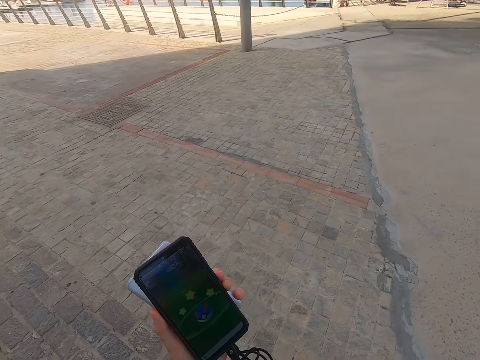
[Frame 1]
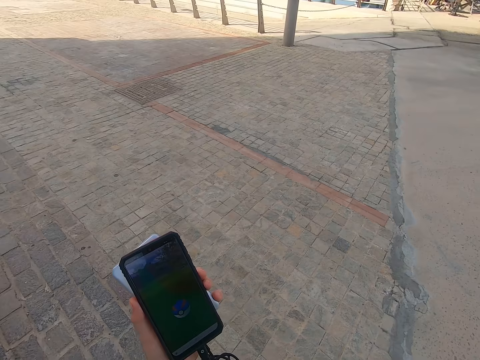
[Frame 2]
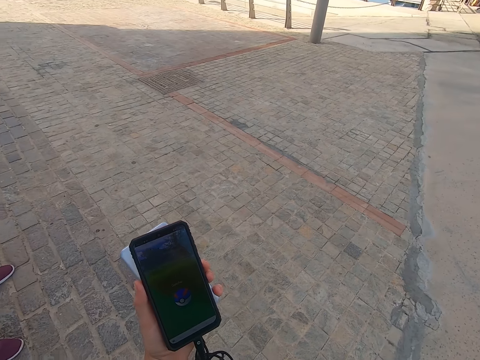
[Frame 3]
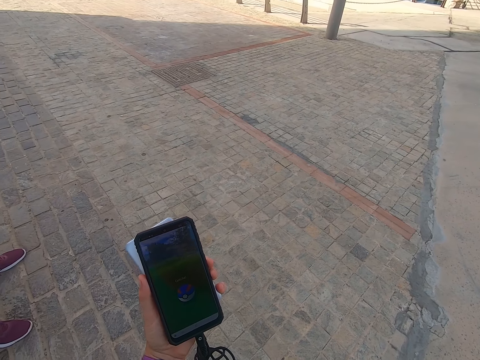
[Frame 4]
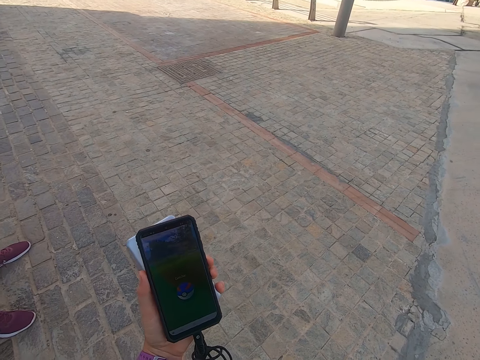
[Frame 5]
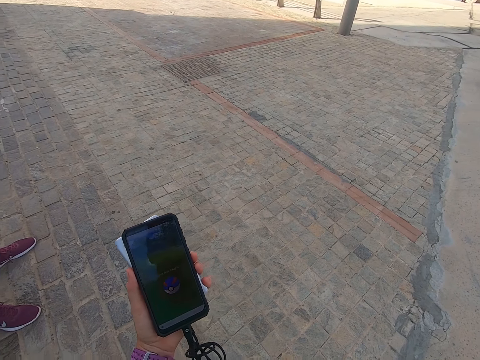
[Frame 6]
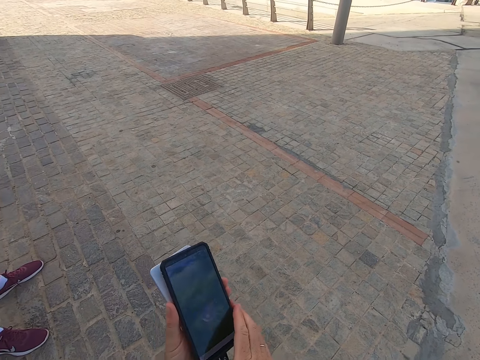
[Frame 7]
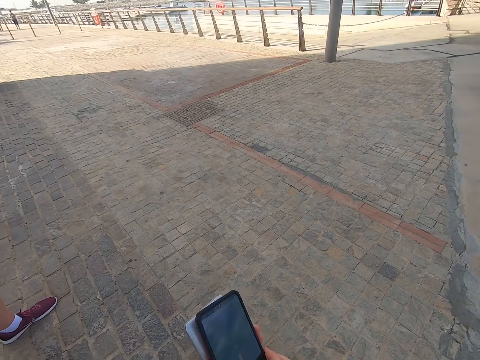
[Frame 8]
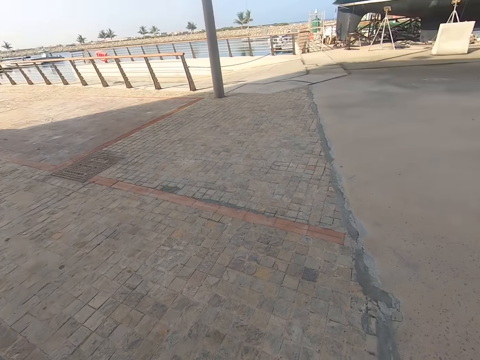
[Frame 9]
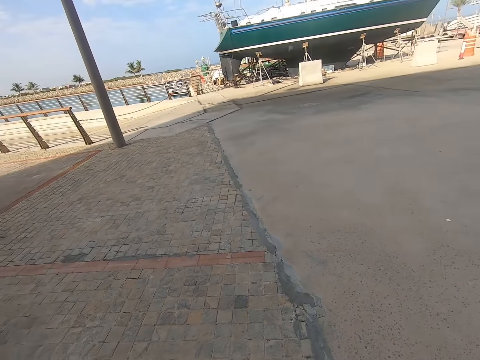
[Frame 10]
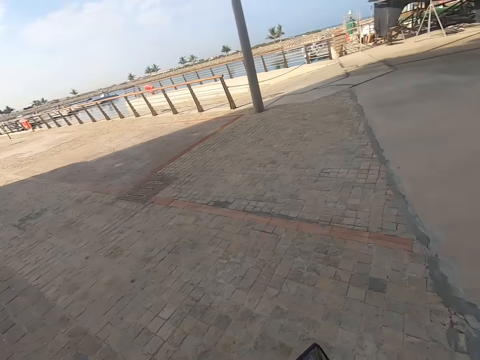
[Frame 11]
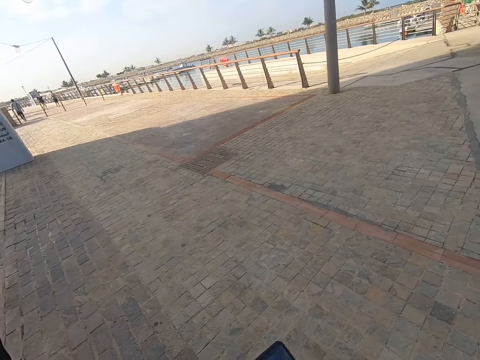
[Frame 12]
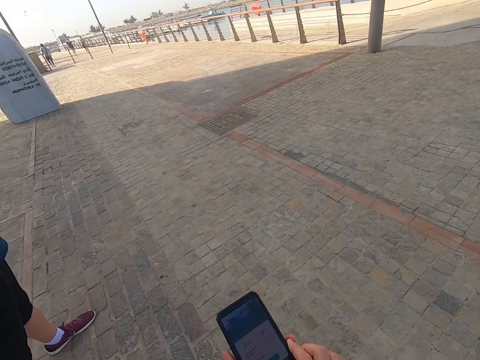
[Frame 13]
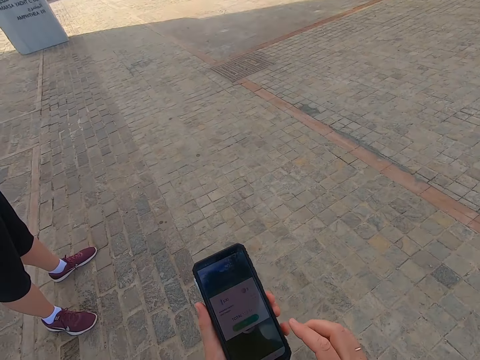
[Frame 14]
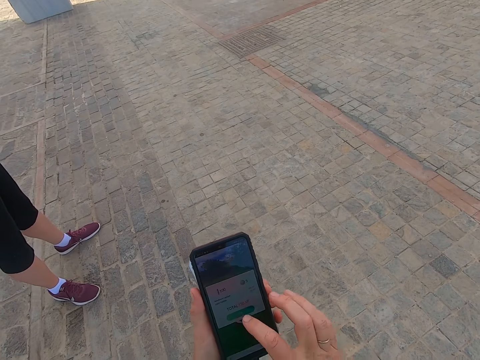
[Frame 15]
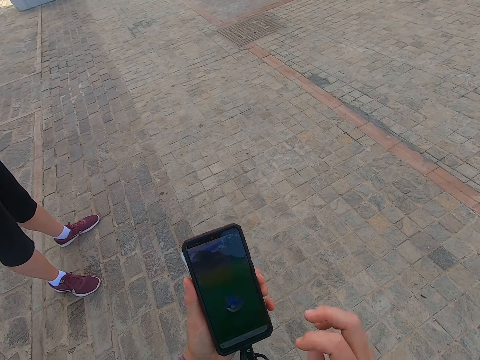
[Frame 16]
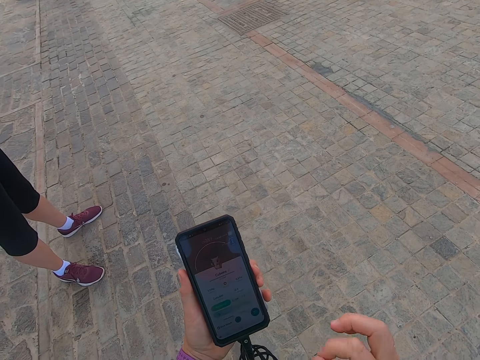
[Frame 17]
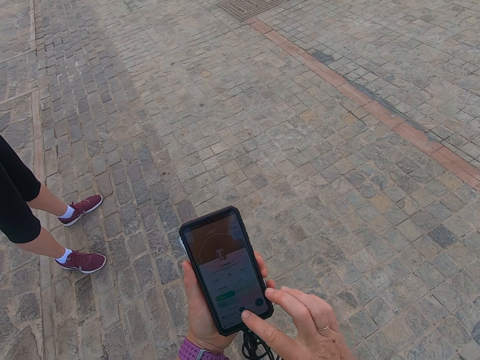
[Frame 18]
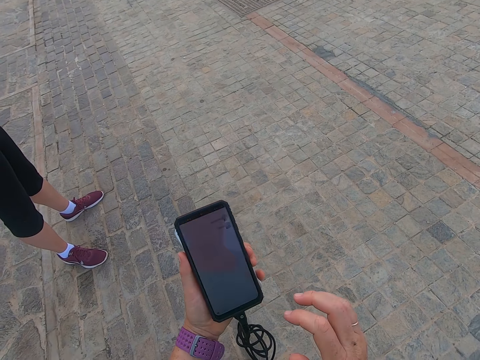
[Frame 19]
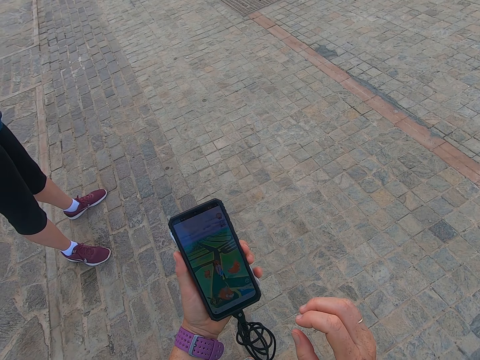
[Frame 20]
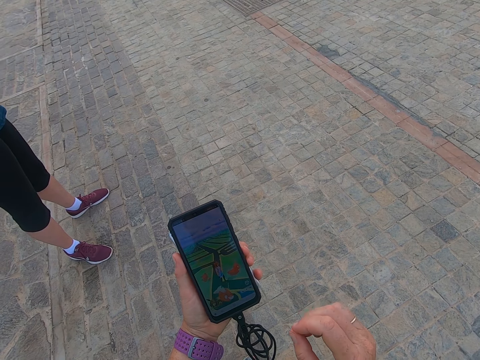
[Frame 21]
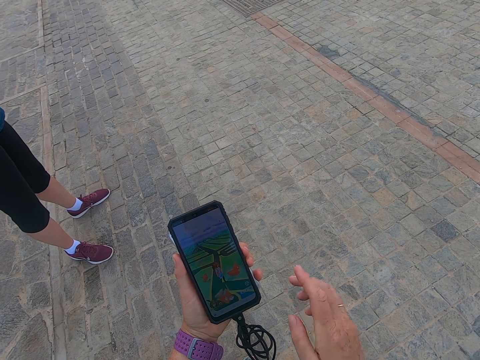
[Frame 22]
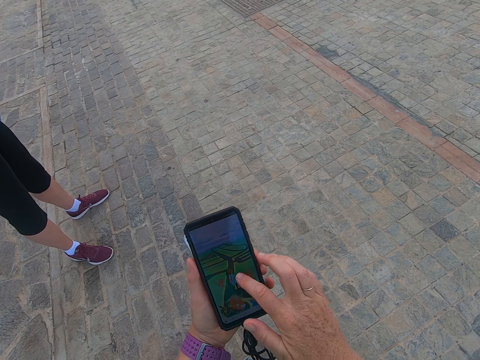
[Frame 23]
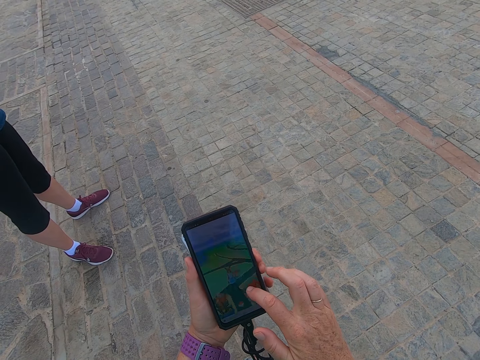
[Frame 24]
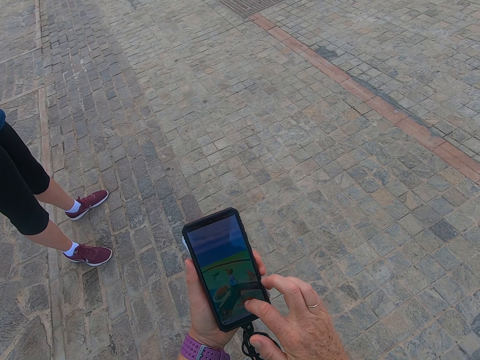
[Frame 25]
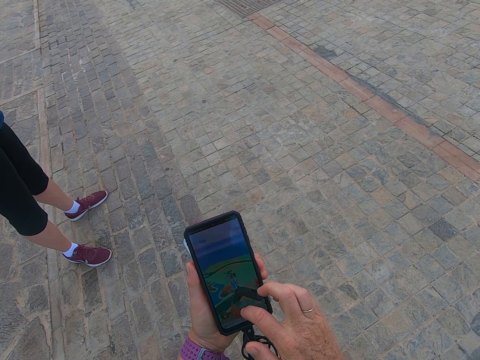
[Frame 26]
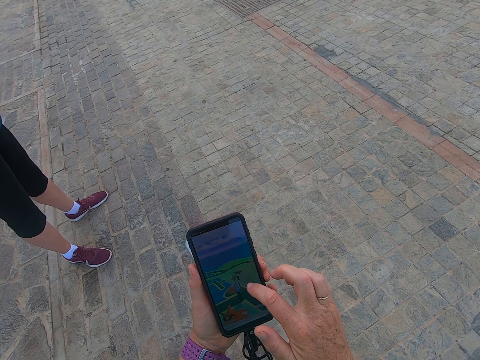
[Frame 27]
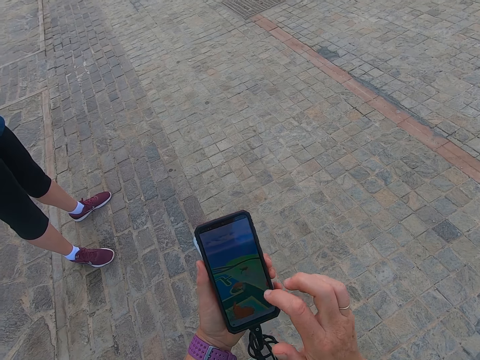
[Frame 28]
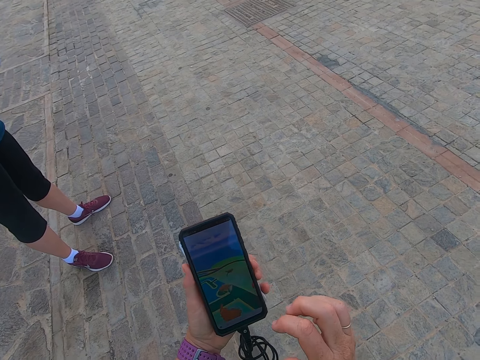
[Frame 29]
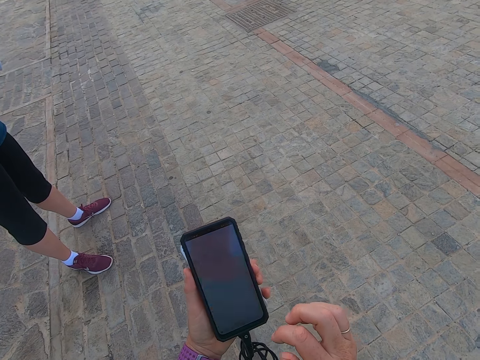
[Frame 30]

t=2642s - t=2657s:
The camera wearer stares at the phone. They hold the phone with both hands. They look around. They operate the phone. They scroll on the cell phone. They stare at the phone. They play a game on the phone.

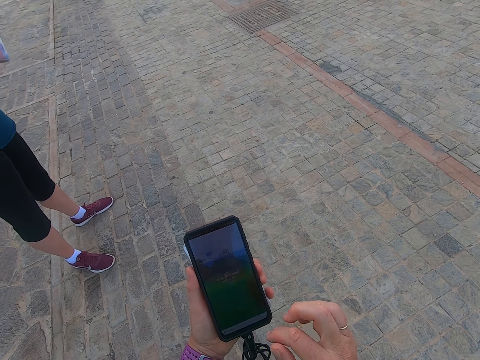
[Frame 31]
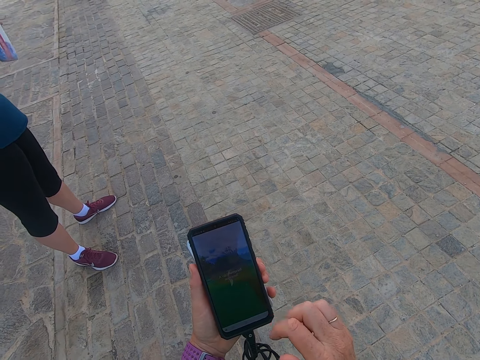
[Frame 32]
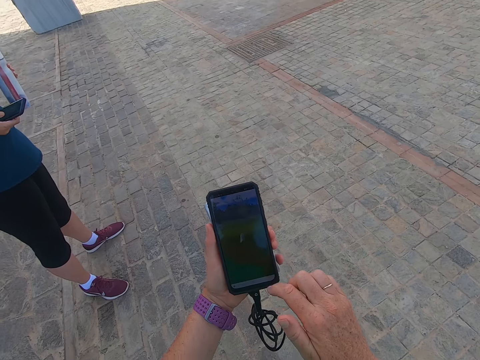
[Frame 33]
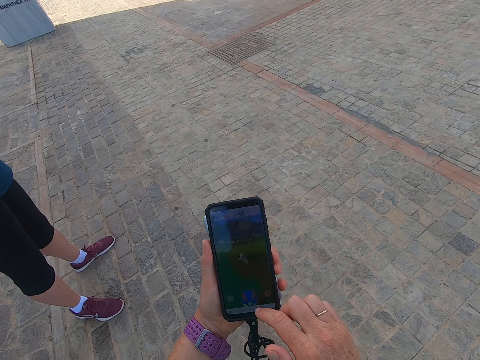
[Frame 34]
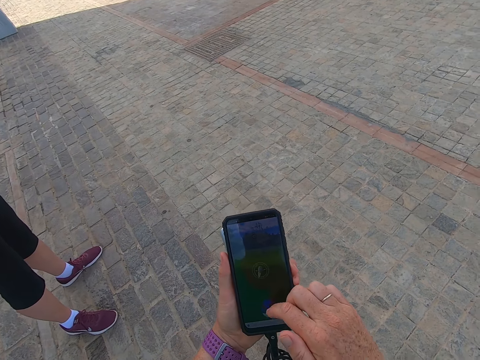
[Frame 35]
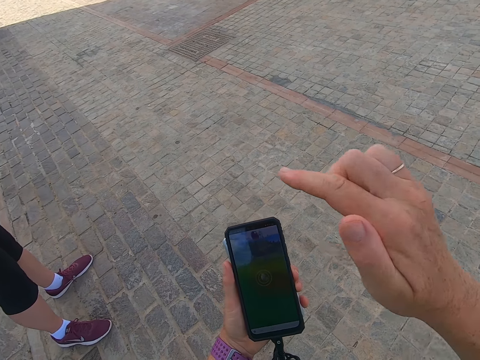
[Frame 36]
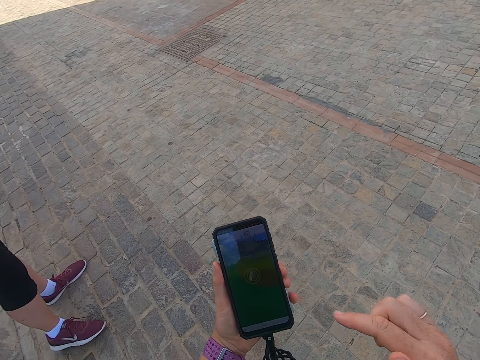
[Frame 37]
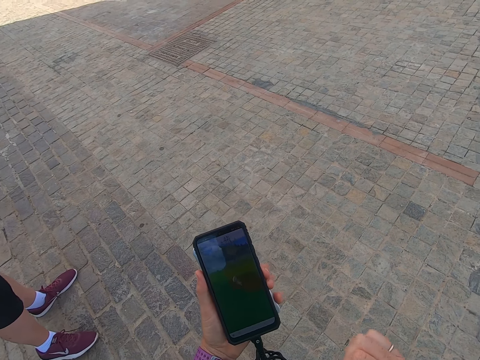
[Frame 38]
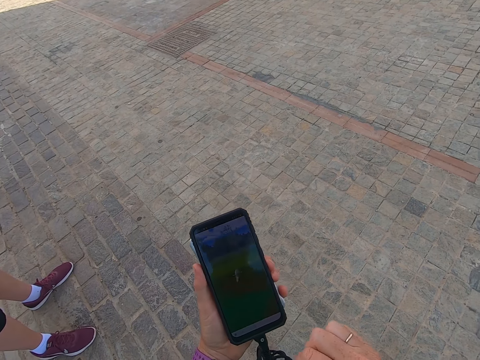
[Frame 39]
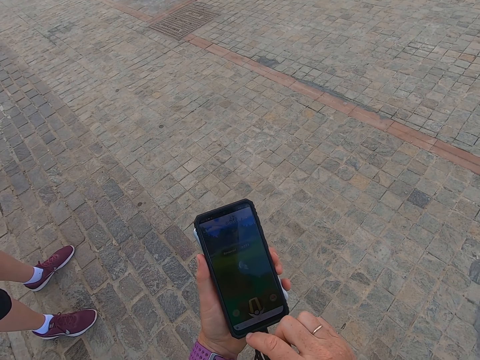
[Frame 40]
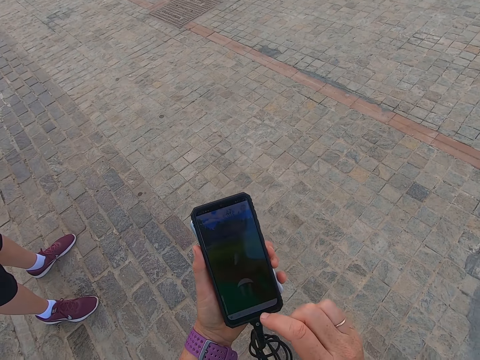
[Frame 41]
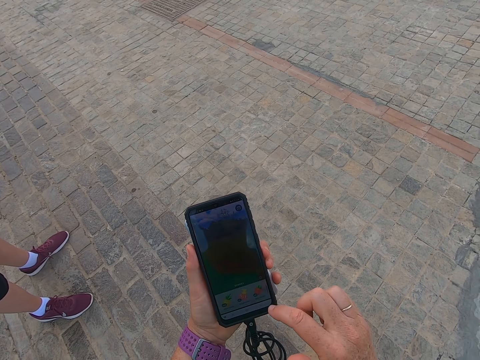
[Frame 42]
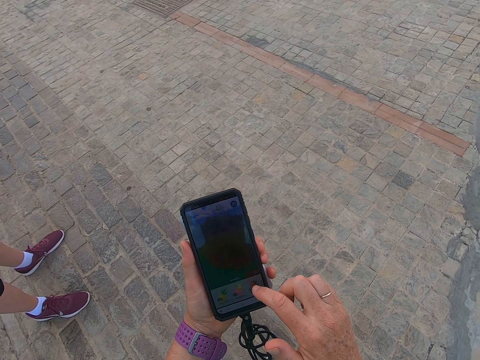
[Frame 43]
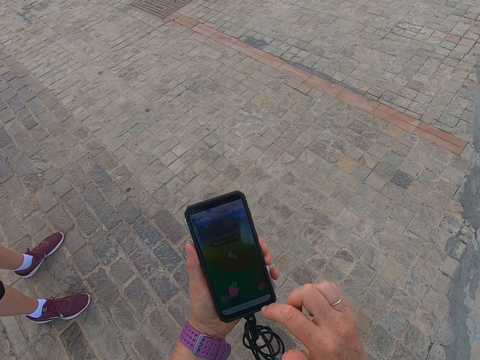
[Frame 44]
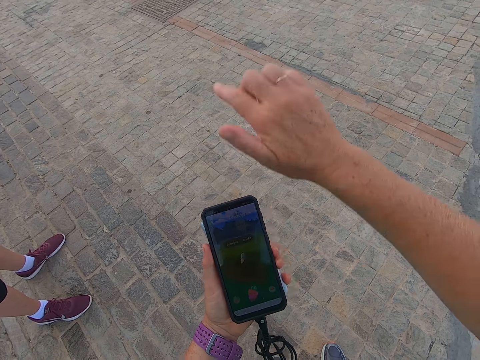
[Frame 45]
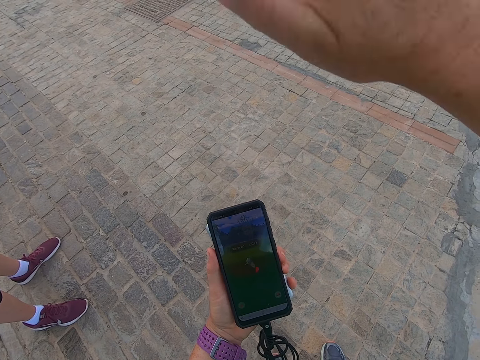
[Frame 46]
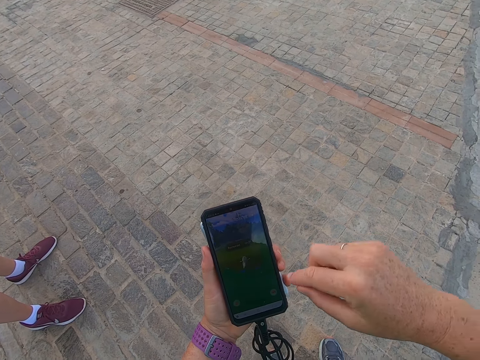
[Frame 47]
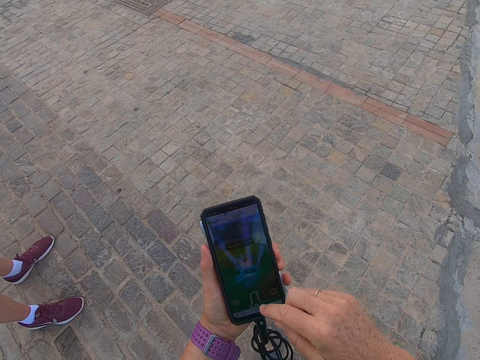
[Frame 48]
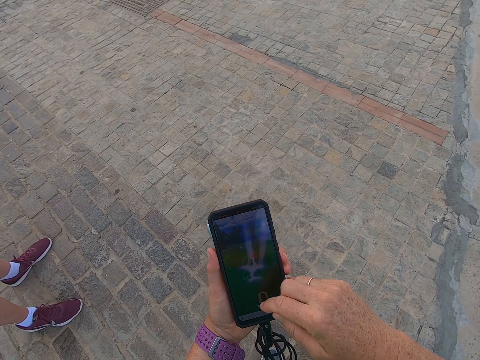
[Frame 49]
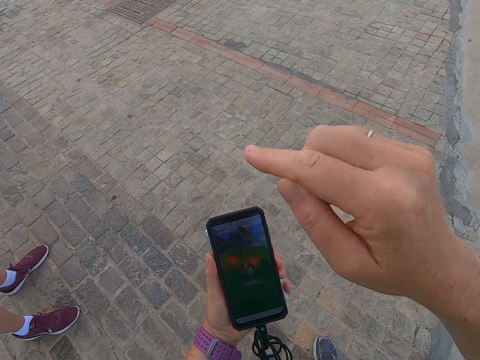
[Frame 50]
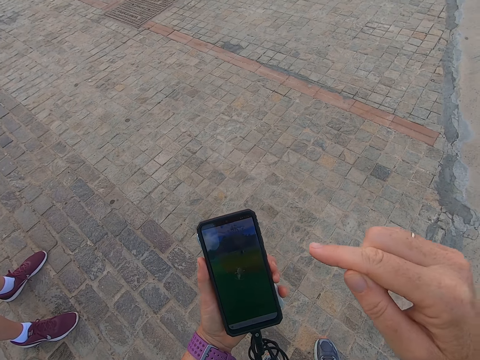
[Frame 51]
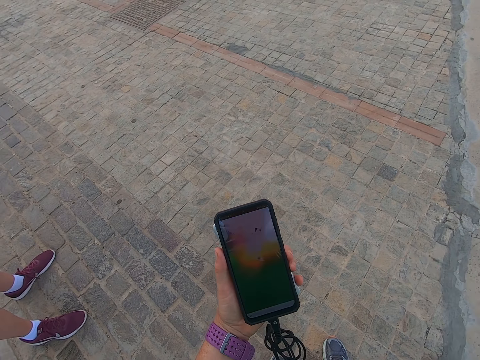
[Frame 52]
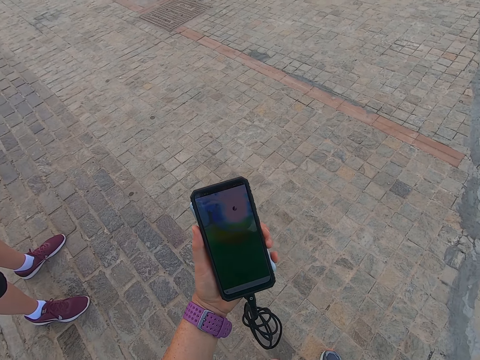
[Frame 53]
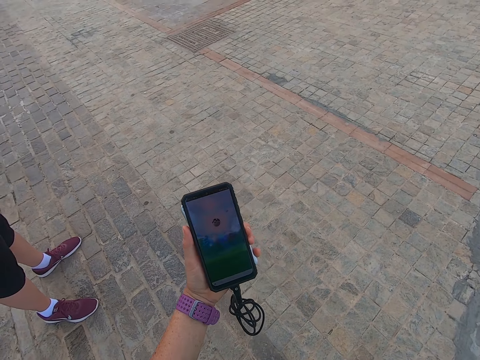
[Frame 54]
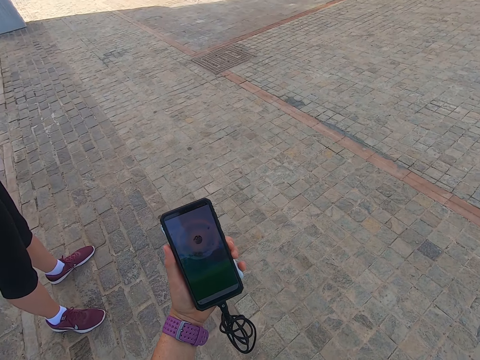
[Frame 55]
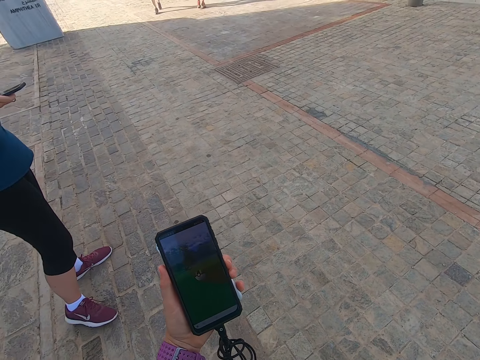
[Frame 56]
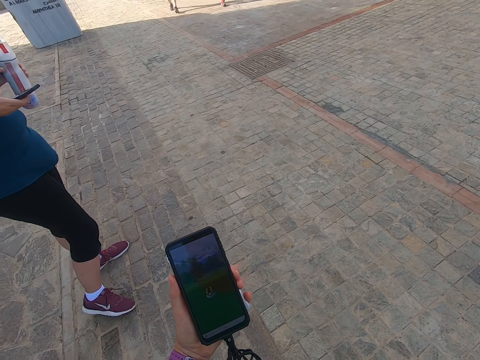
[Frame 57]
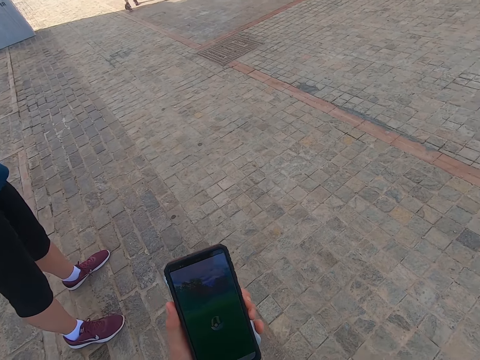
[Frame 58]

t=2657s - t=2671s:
The camera wearer stares at a phone.
